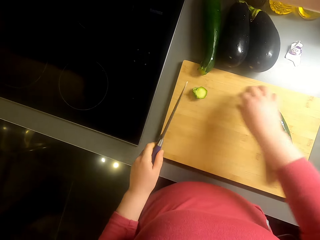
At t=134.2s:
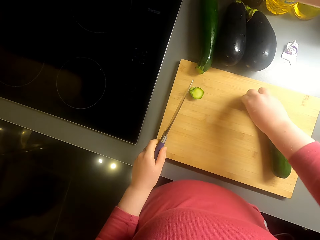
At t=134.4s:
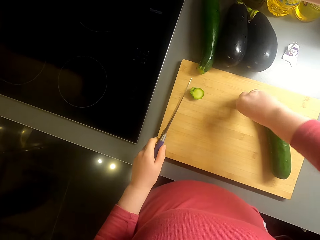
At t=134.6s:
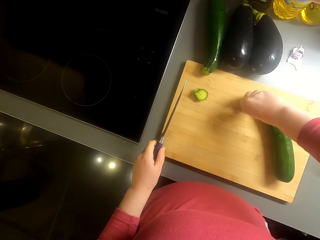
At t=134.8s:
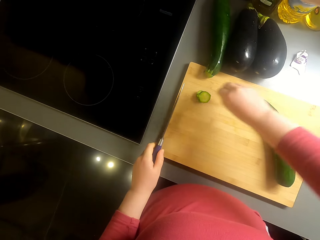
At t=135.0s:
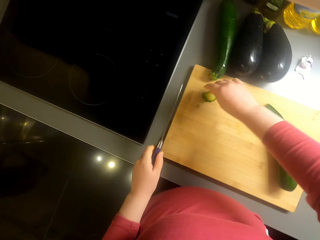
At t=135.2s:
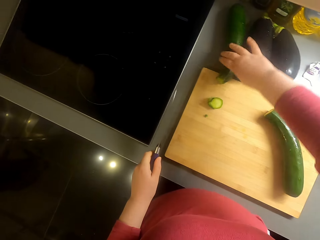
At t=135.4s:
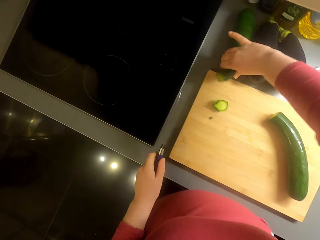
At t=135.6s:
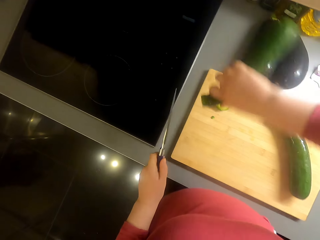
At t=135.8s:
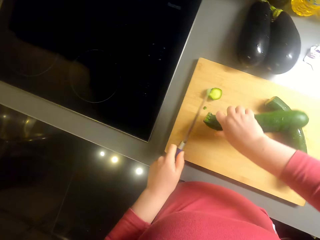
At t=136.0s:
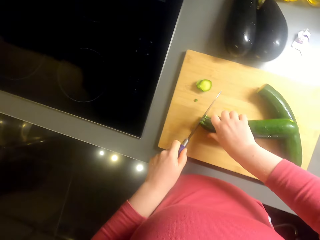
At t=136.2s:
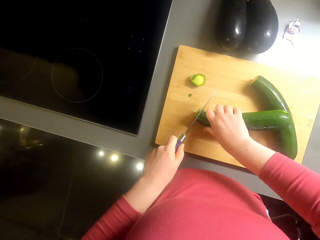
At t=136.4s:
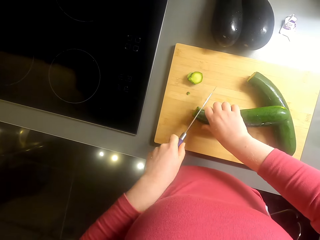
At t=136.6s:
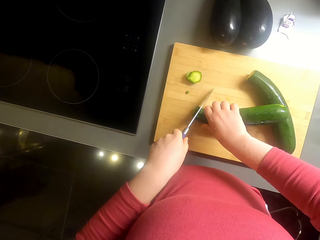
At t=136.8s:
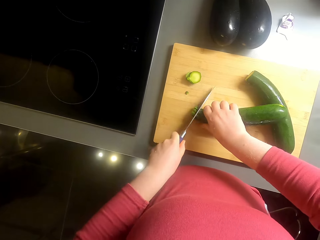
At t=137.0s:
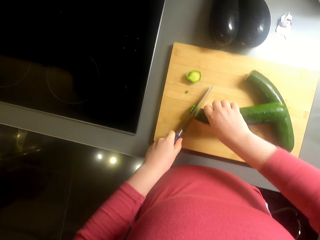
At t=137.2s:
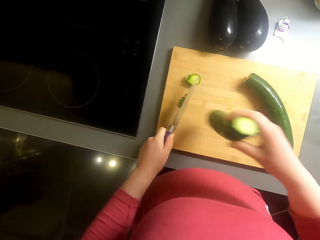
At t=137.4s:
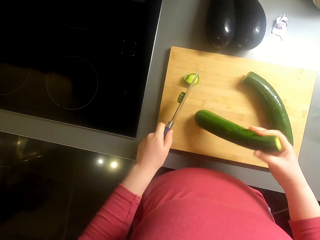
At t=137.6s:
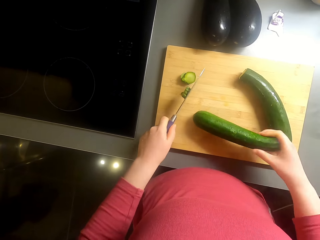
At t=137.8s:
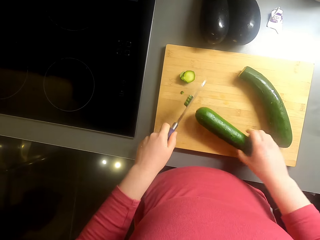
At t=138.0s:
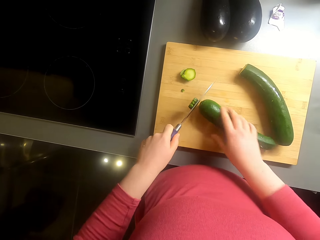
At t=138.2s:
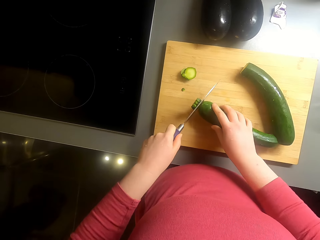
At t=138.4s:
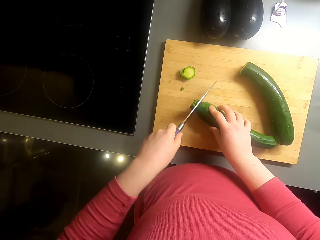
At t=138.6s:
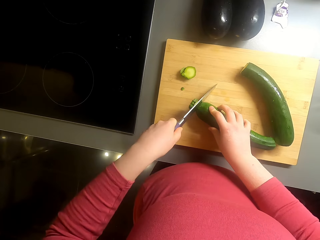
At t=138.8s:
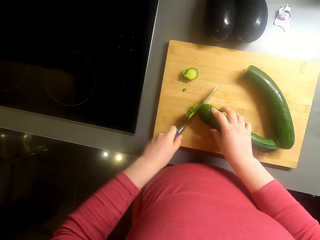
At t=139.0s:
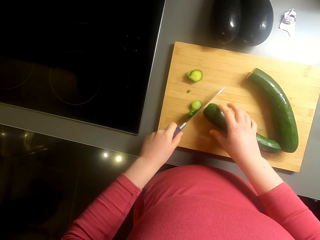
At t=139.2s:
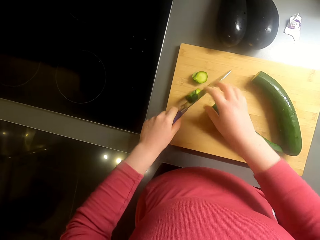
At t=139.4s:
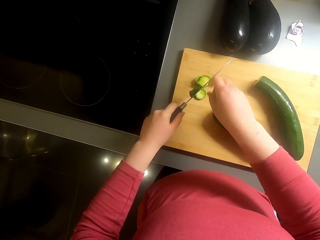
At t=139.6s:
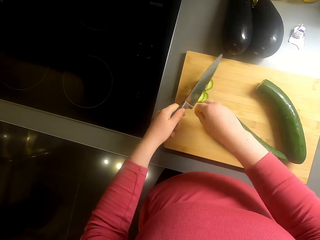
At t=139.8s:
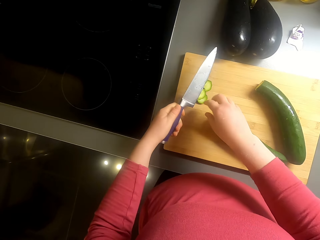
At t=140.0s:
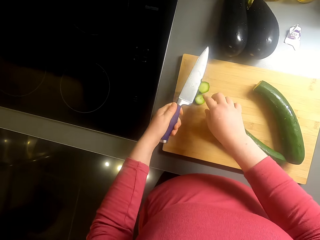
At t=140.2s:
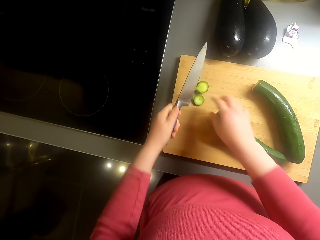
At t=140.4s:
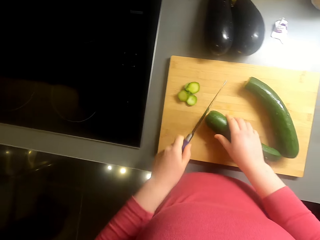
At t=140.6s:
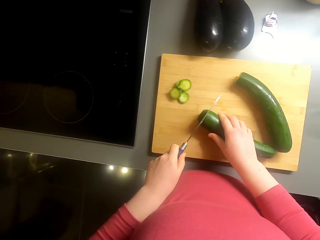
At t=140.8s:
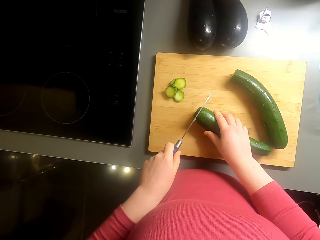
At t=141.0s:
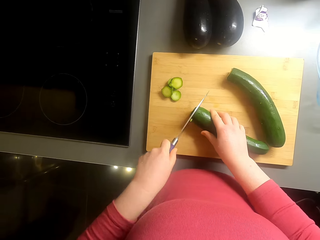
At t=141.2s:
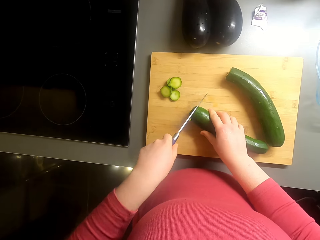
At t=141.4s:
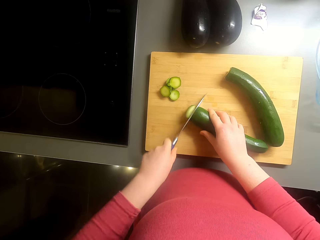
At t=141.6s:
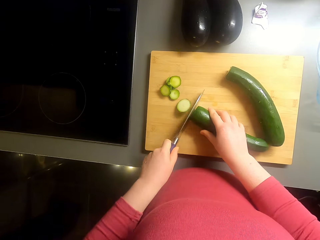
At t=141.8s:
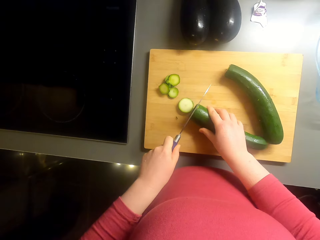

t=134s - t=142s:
The camera wearer picks up a cucumber. They cut the cucumber.

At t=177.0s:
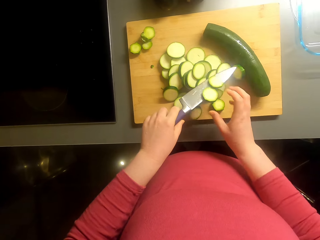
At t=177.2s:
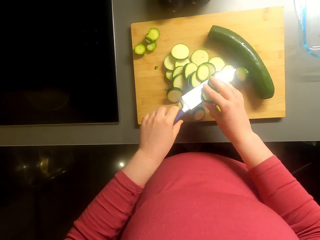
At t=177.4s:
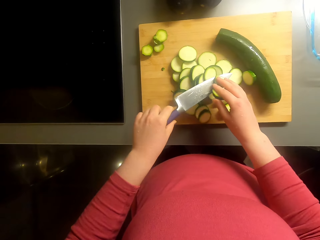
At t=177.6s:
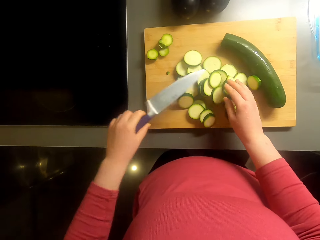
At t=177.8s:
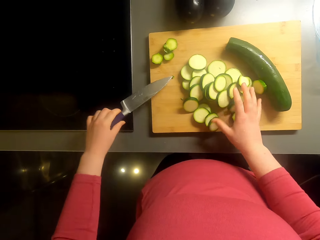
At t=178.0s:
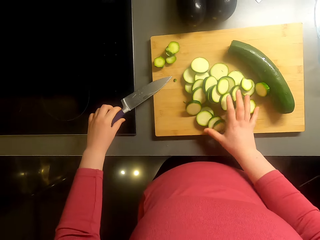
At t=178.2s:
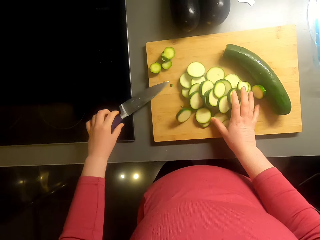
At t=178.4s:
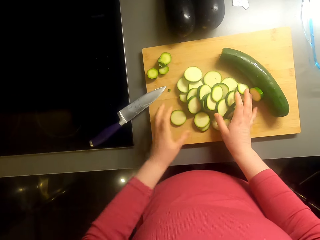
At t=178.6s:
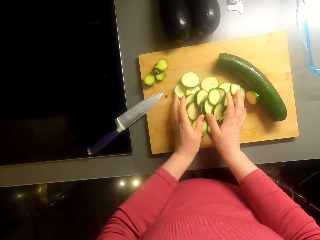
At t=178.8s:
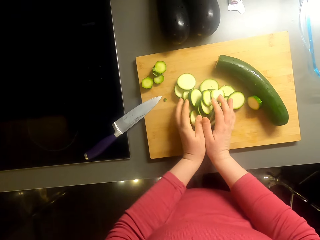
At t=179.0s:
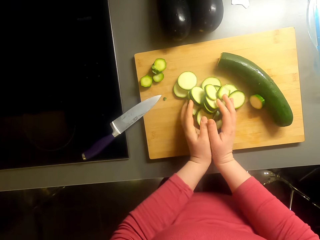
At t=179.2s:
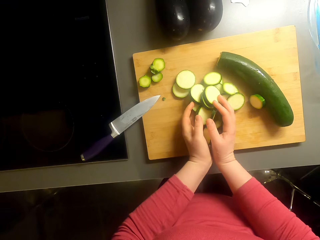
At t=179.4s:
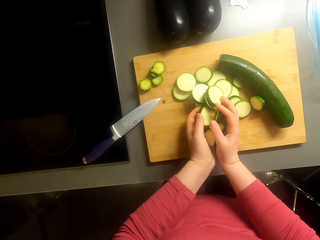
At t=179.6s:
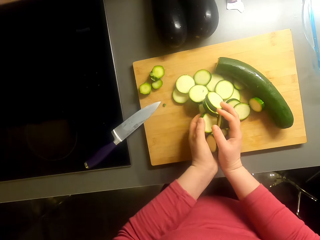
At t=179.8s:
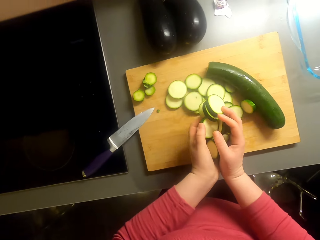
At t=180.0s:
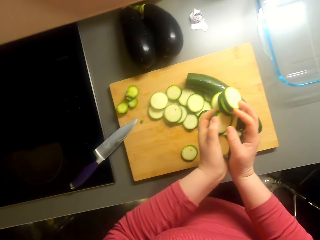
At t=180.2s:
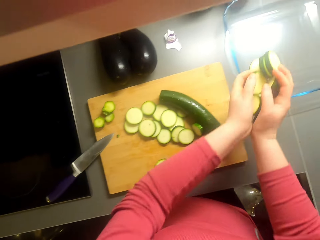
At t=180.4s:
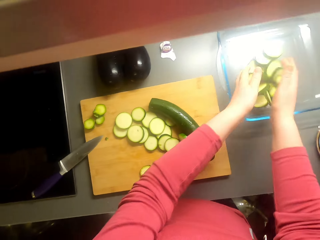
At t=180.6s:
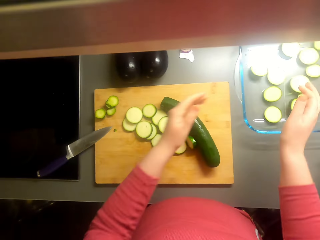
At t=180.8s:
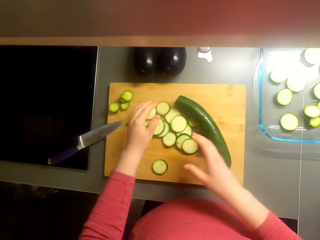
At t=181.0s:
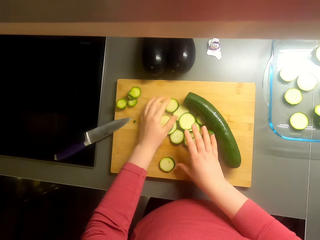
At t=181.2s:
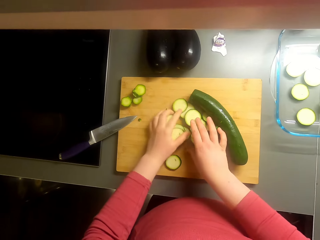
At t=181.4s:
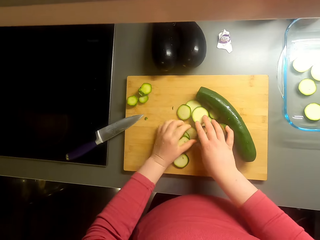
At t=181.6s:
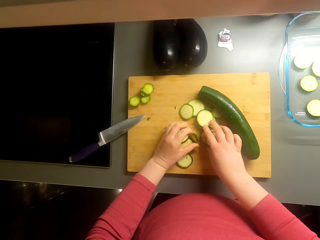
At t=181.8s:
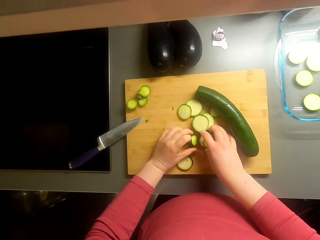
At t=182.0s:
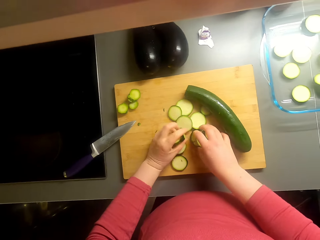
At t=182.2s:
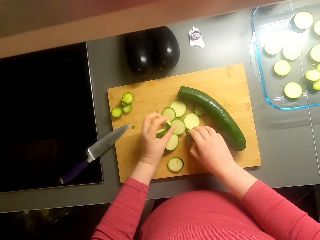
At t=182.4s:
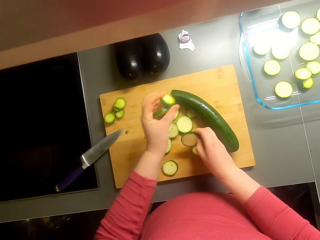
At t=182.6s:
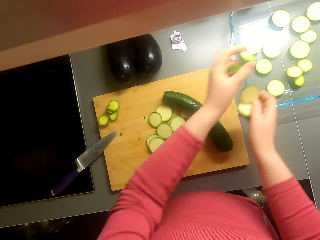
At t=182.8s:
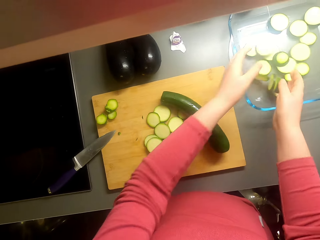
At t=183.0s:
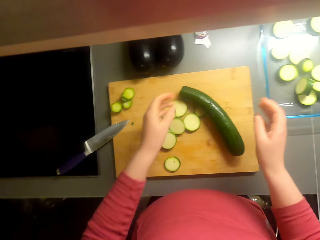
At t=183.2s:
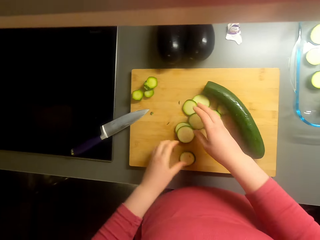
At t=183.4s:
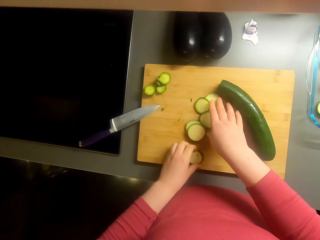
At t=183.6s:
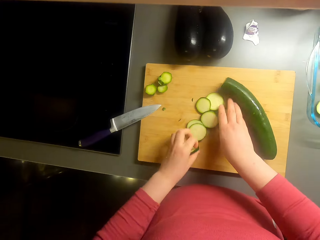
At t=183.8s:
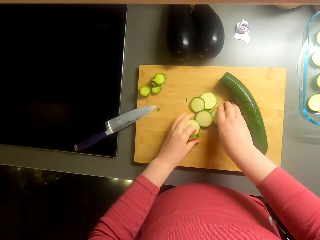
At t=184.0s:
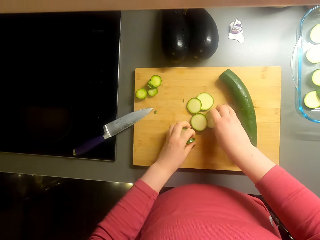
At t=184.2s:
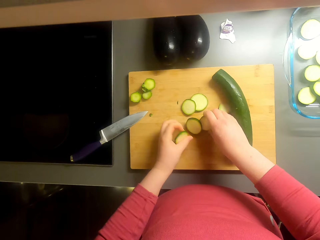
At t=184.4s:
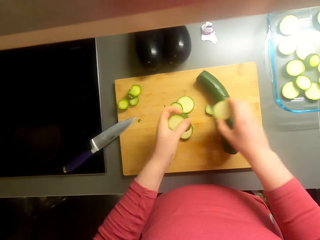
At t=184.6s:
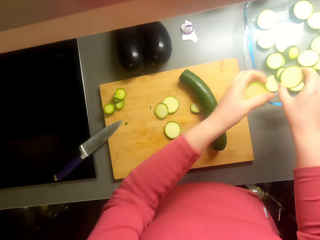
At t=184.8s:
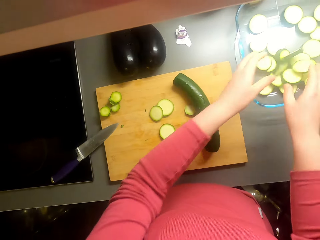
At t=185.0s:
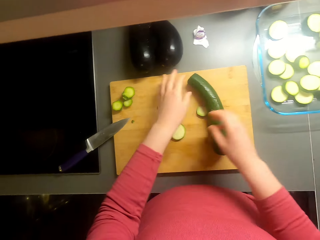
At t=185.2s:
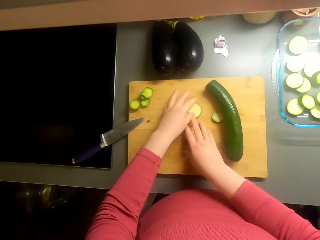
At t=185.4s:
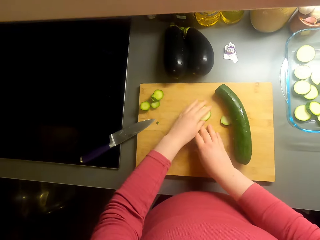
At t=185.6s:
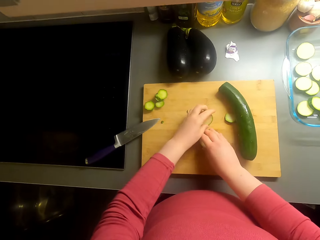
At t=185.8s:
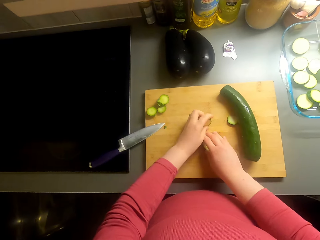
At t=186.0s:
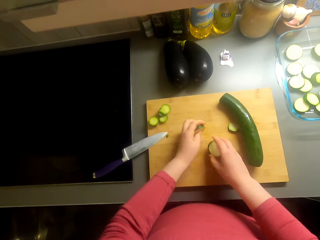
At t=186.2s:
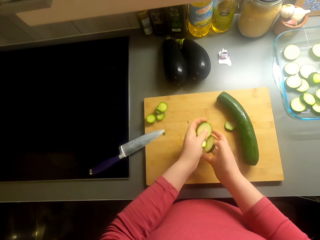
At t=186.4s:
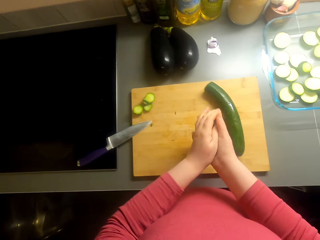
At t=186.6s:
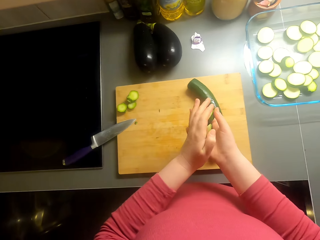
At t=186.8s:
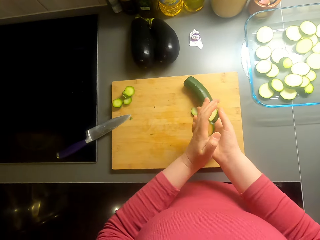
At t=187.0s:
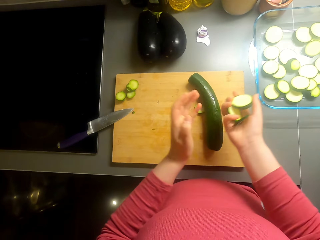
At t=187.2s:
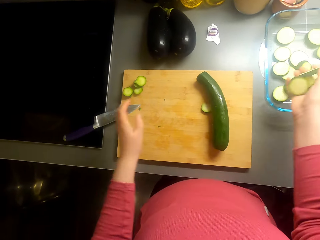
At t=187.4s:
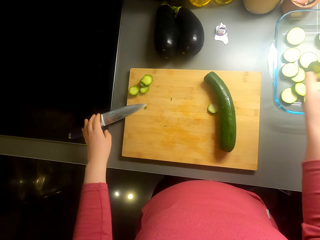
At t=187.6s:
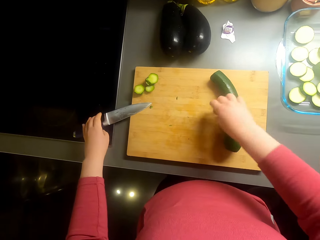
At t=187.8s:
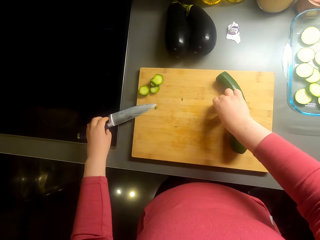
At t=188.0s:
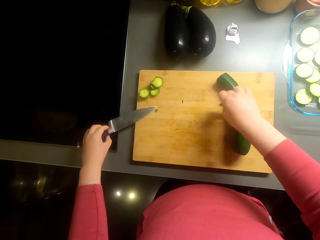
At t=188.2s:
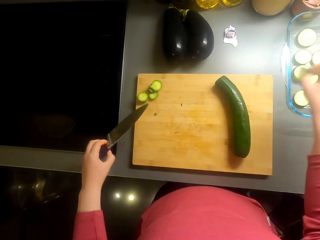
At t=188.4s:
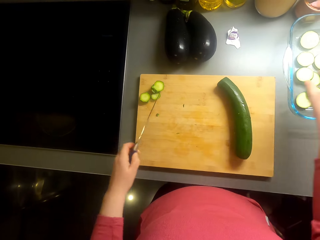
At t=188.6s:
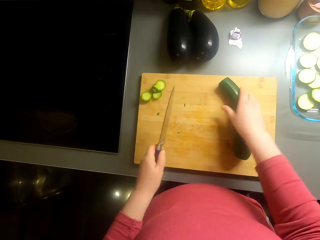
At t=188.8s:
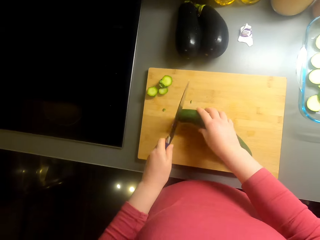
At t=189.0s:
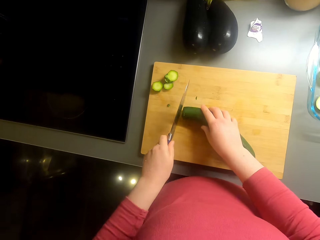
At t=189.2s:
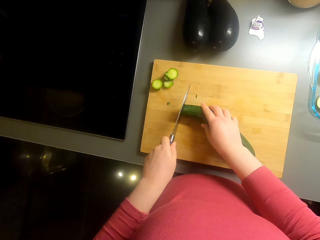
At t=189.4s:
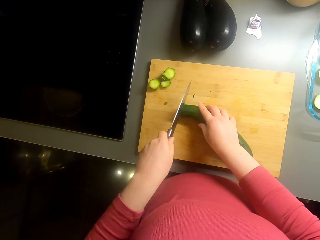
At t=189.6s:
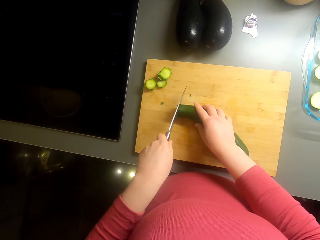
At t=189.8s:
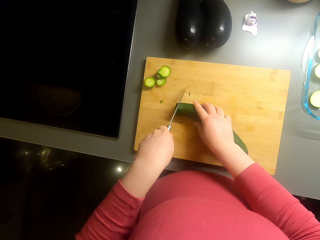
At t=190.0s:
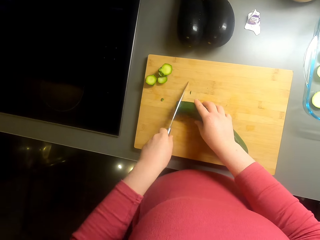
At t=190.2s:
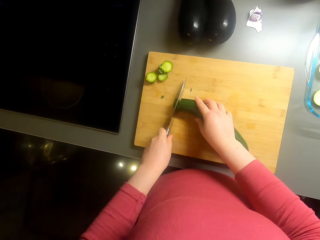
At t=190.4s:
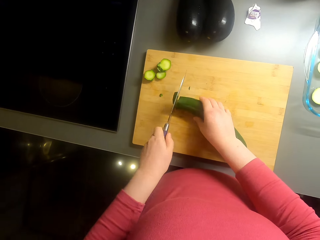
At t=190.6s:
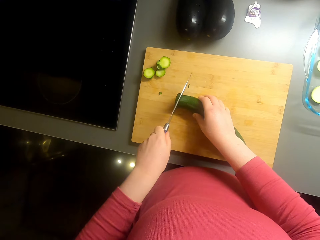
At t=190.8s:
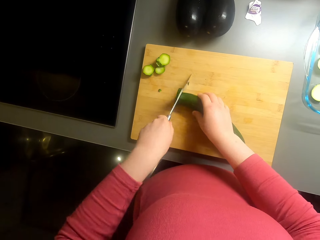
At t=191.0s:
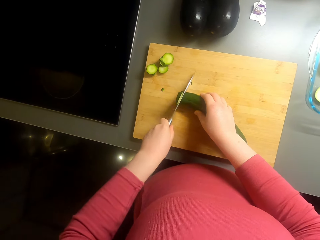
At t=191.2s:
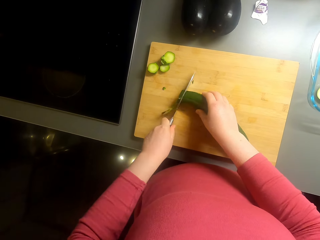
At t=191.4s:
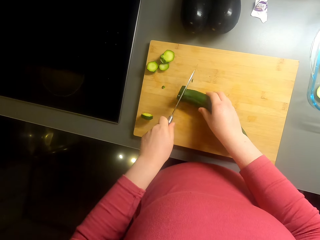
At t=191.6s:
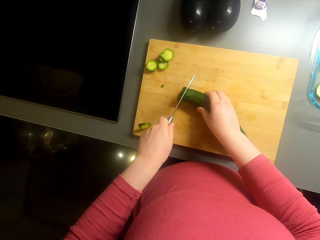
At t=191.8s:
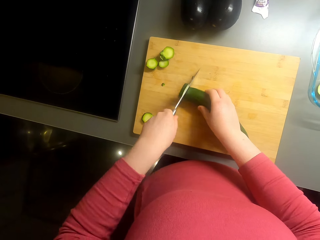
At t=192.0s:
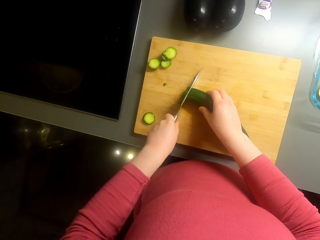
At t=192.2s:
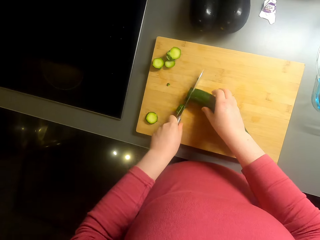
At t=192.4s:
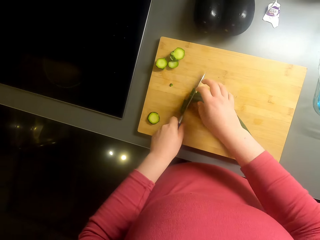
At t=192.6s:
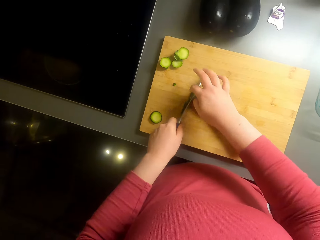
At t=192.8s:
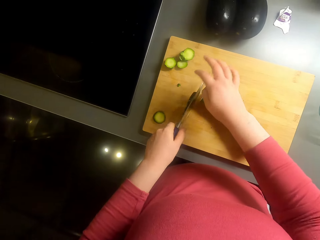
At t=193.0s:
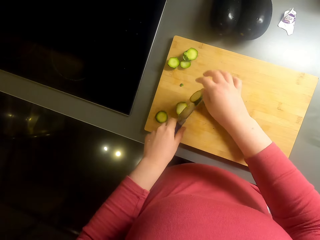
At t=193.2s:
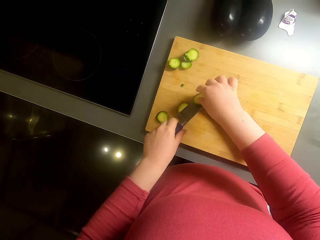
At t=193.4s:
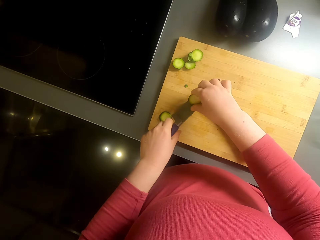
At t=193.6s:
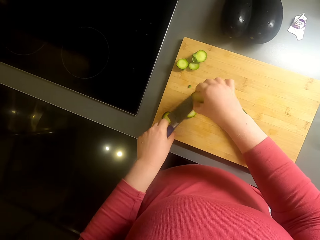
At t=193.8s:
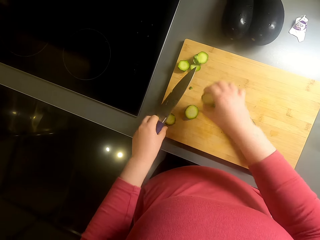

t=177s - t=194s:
The camera wearer puts the knife on the chopping board. They pick up the pieces of cucumber. They put the pieces of cucumber in the tray or bowls. They pick up the pieces of cucumber. They put the pieces of cucumber in the tray. They pick up the pieces of cucumber. They put the pieces of cucumber in the tray. They pick up the pieces of cucumber. They put the pieces of cucumber in the tray. They pick up a piece of cucumber. They put the piece of cucumber in the tray. They cut the cucumber.
